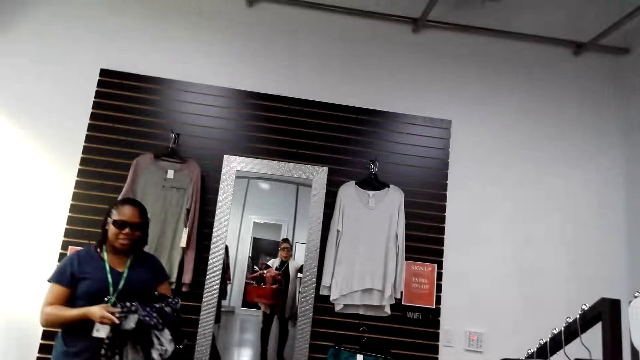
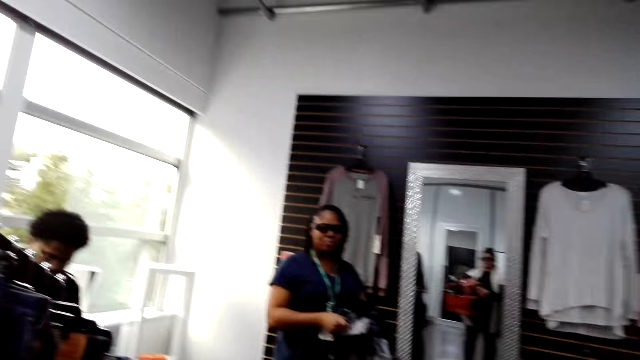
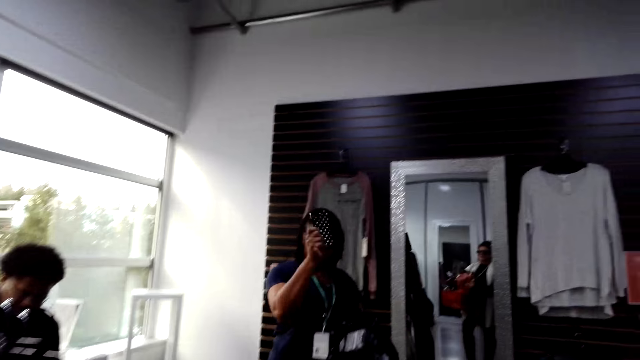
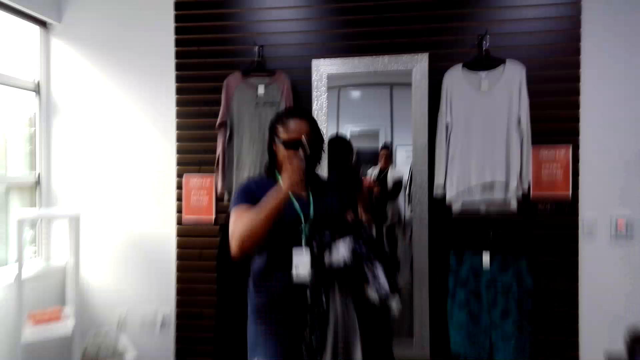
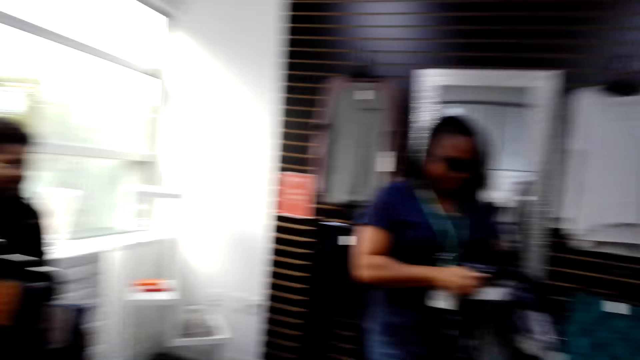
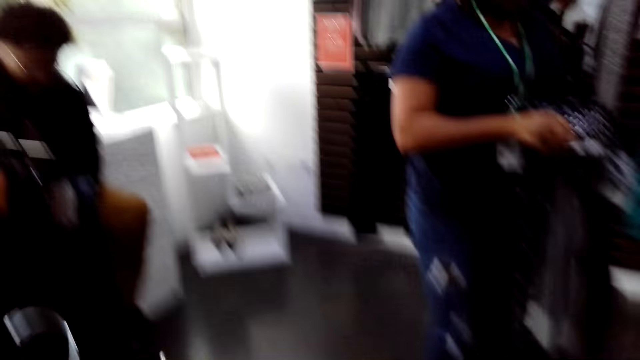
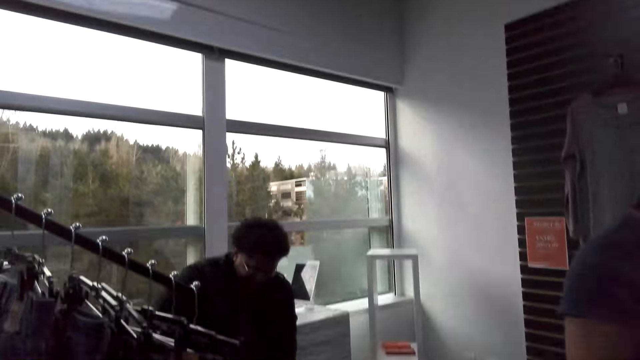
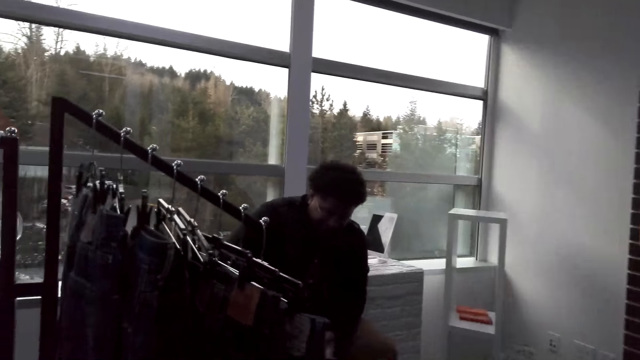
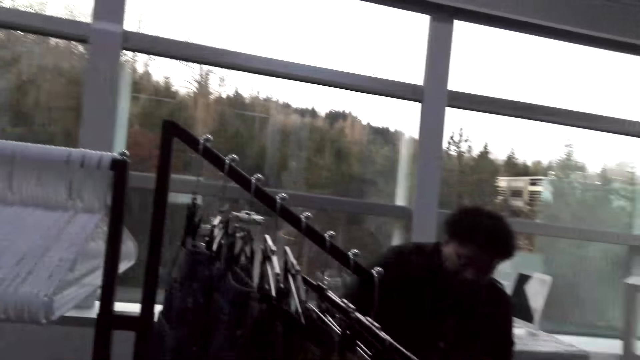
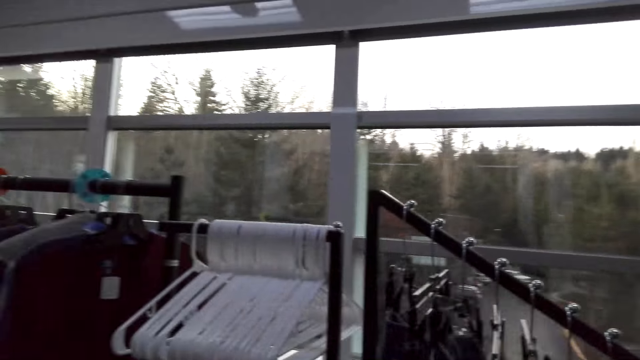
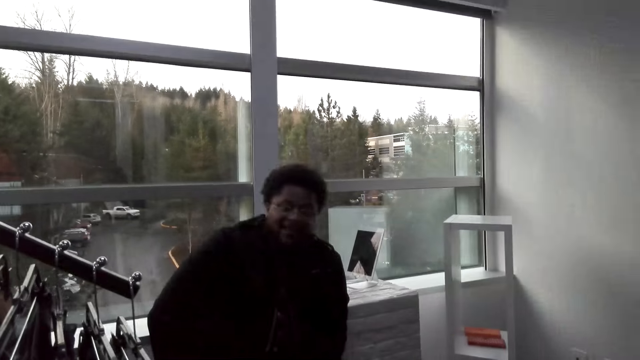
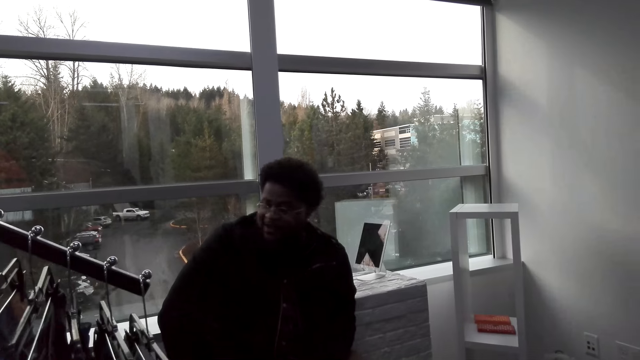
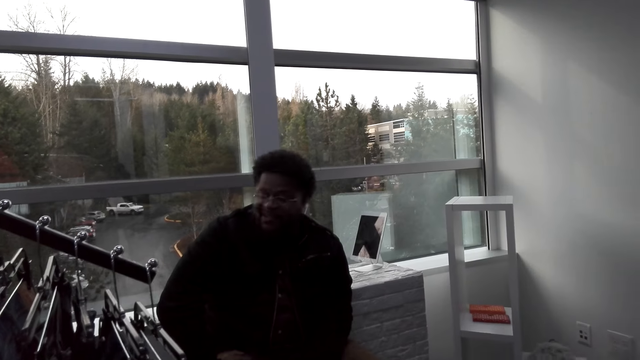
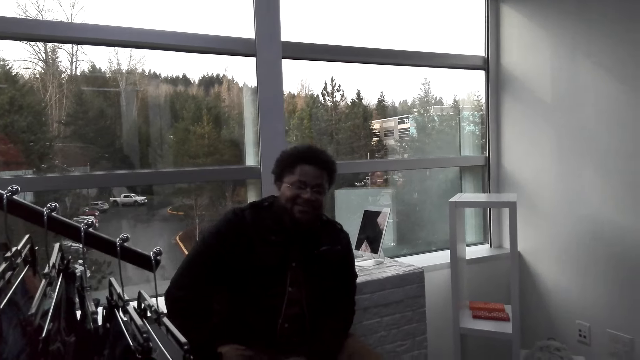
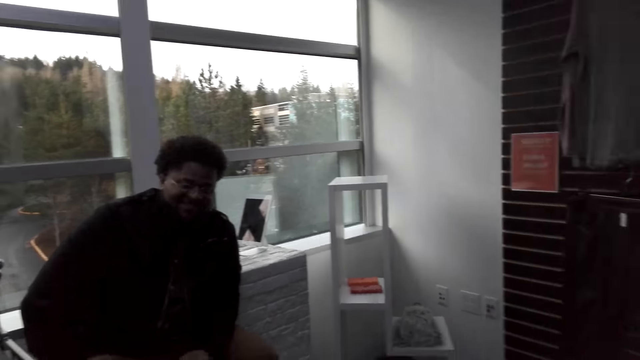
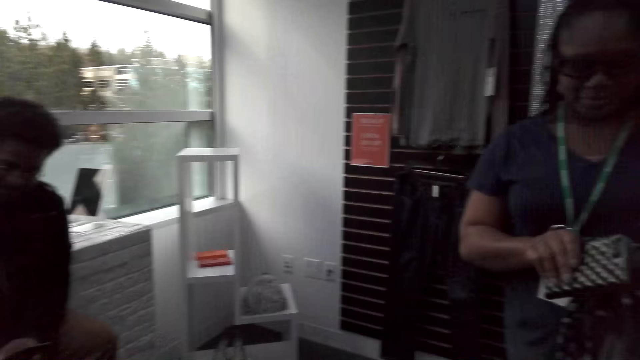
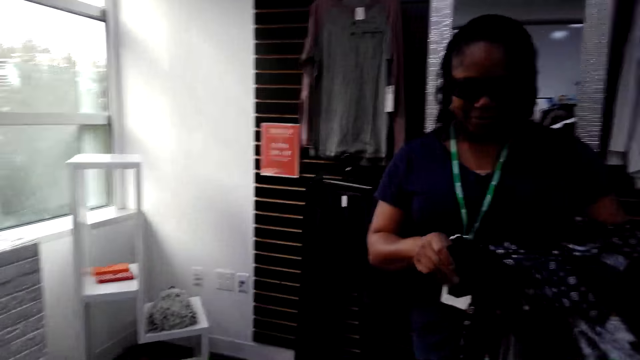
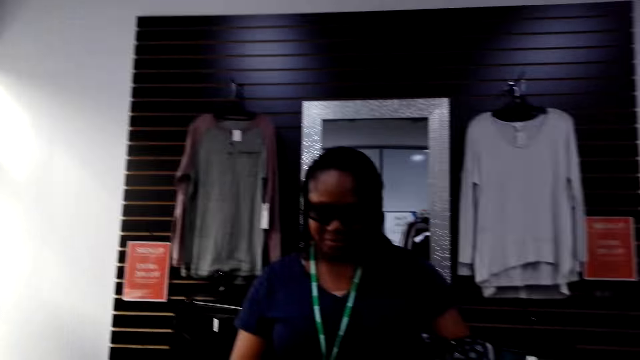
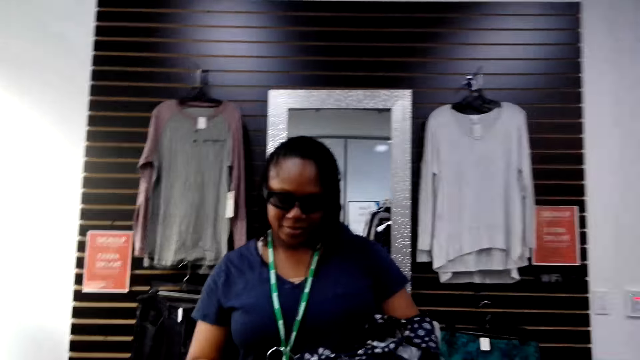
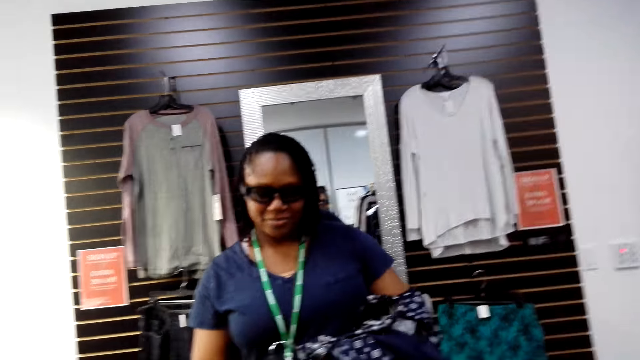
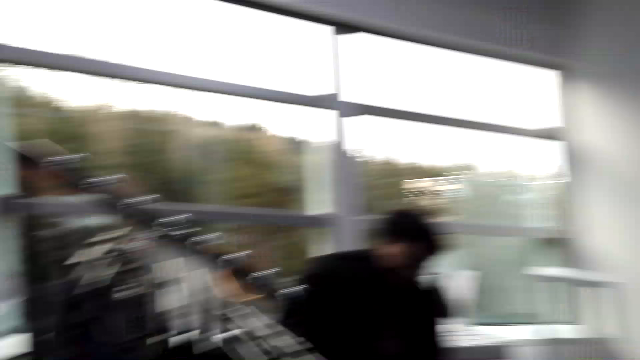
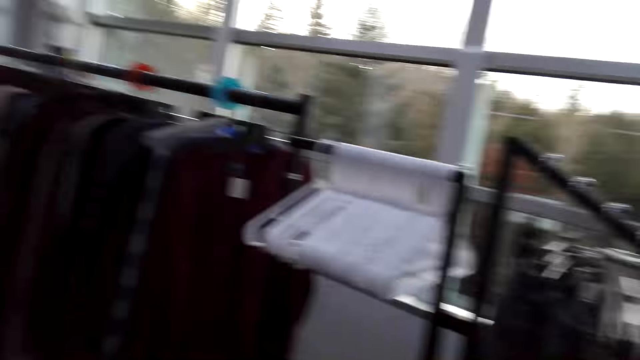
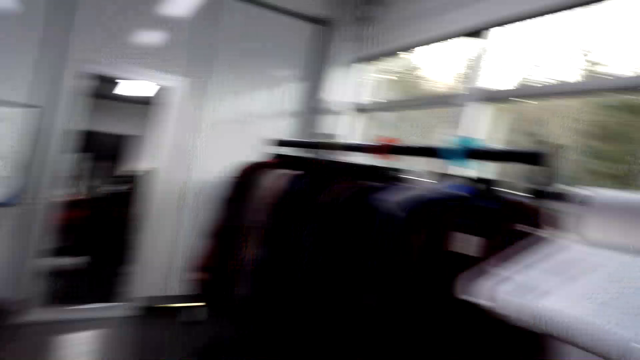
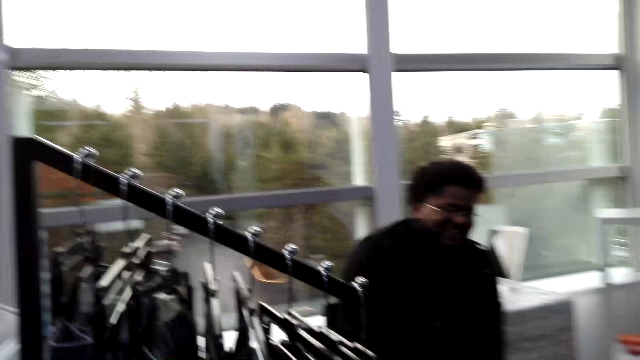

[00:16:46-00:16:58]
A woman holds up a purse. The camera wearer walks around the store. They talk to a man. The woman opens the purse. The camera wearer looks around a shop.

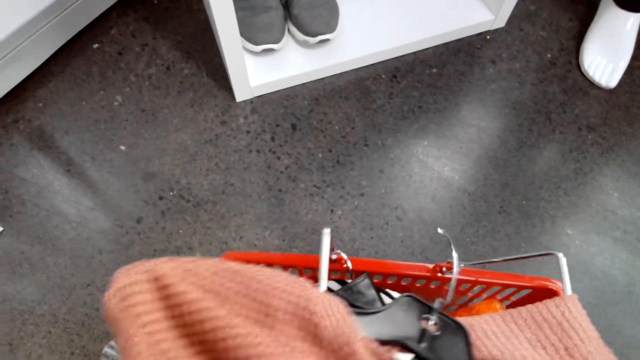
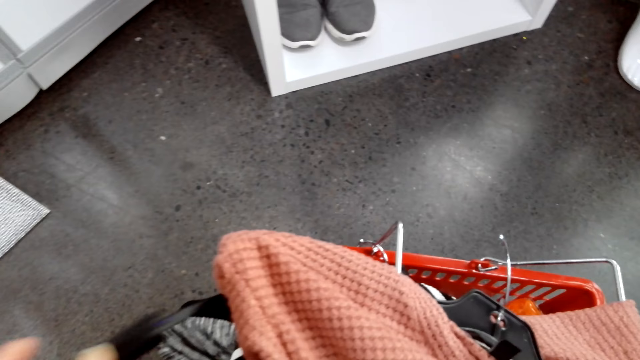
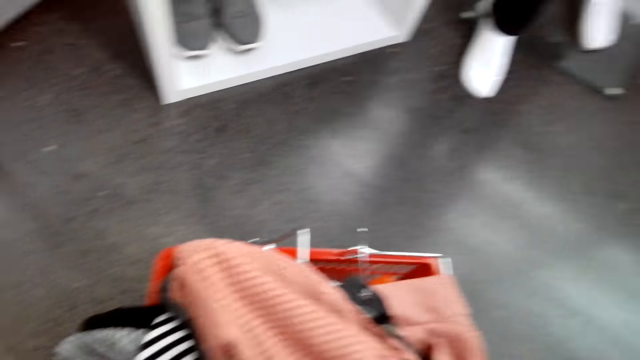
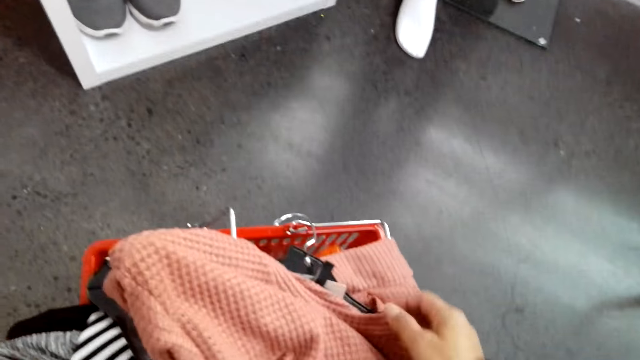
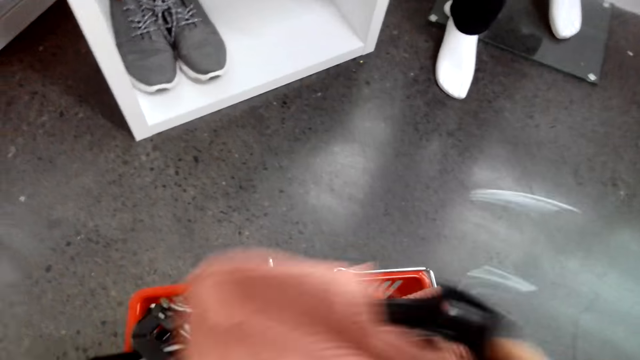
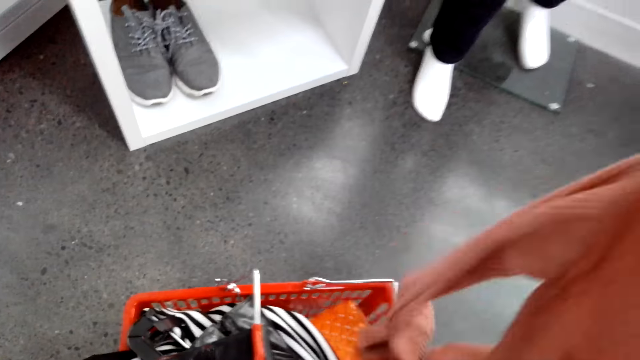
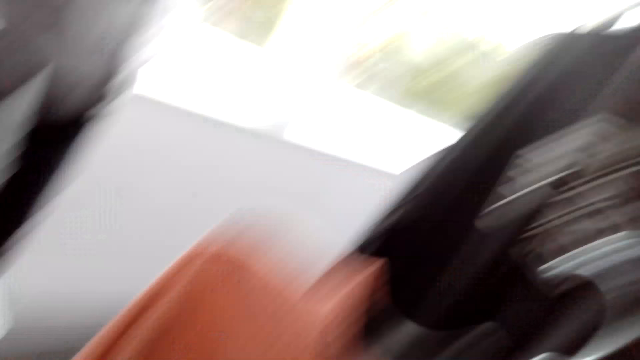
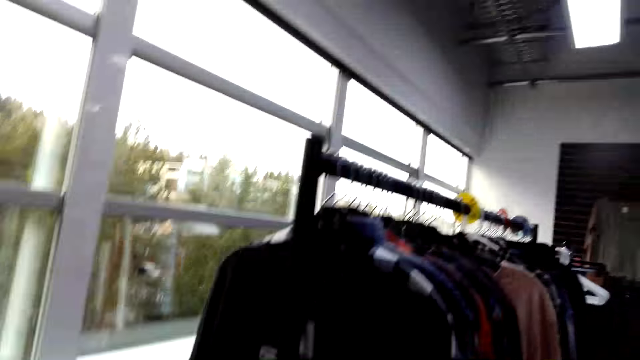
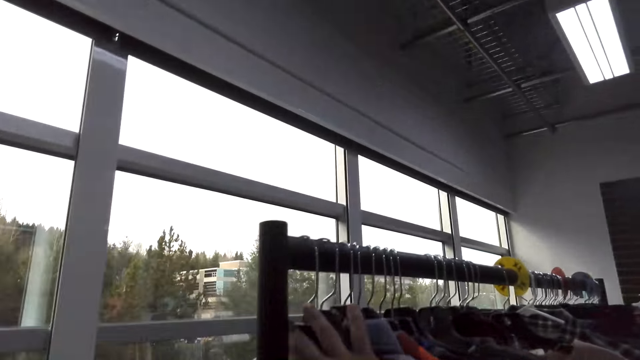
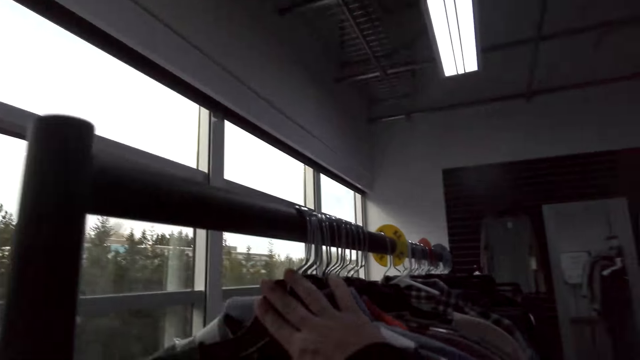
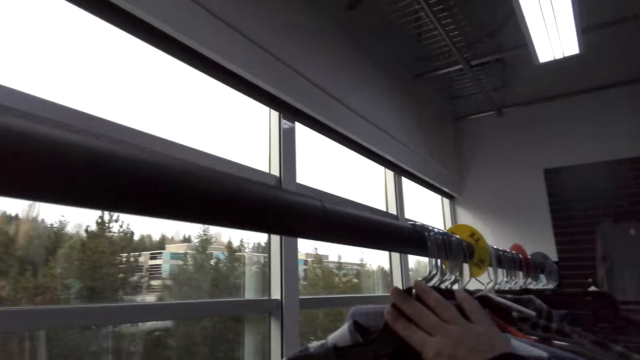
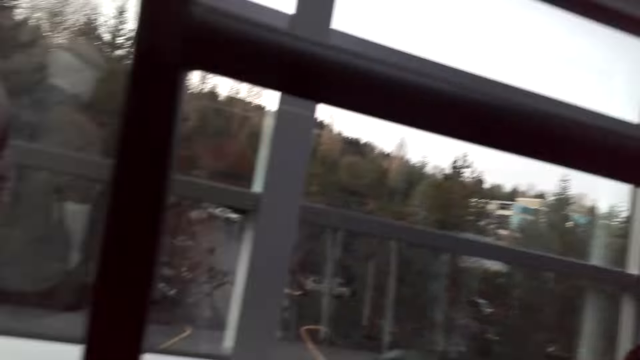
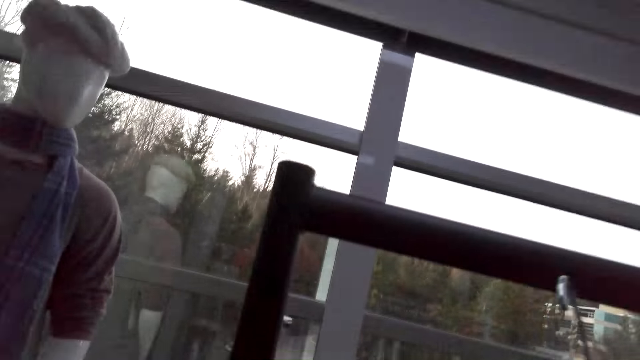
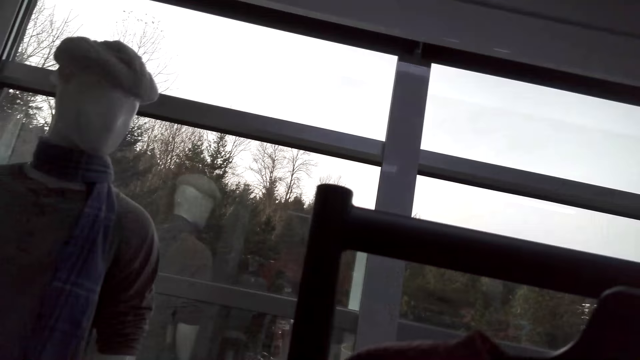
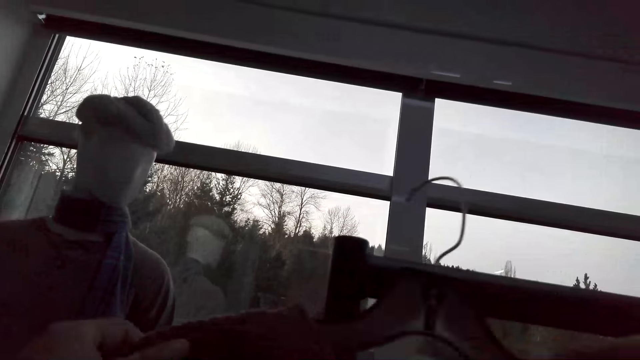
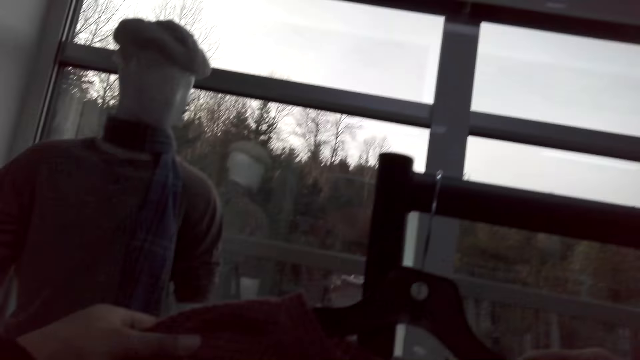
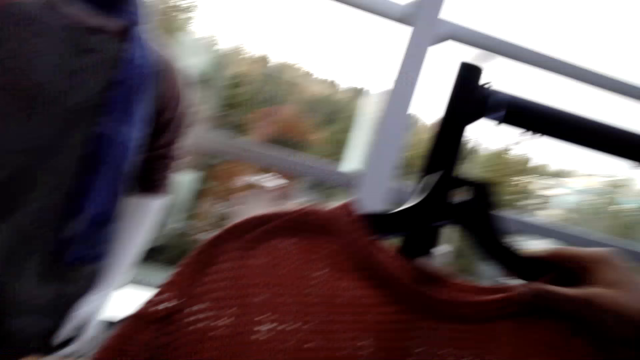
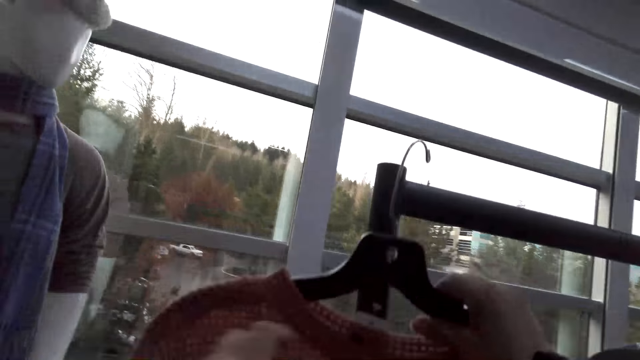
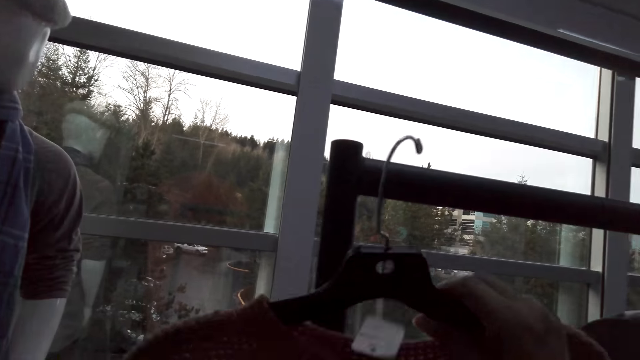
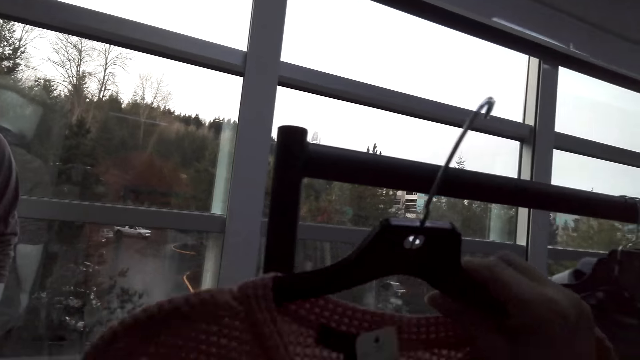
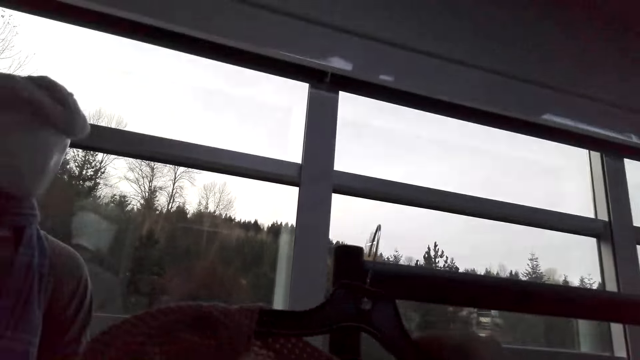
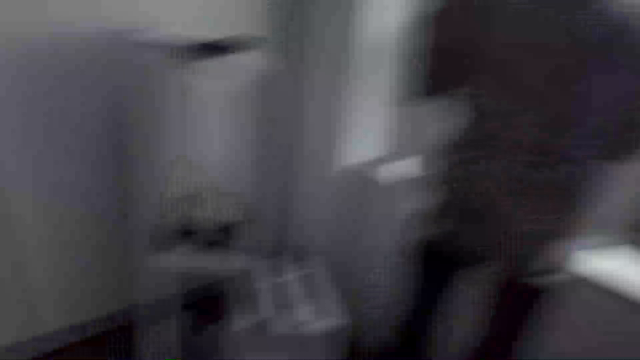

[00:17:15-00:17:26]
The camera wearer puts clothes in a bucket. They pick clothes in a shopping basket, move clothes on a hanger stand, and walk around the store. They hang clothes on the hanger stand. They hold the clothes with hands.
